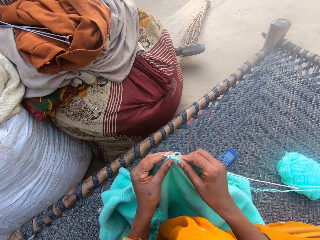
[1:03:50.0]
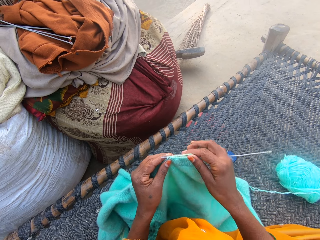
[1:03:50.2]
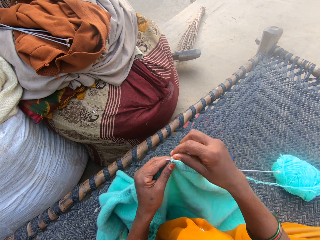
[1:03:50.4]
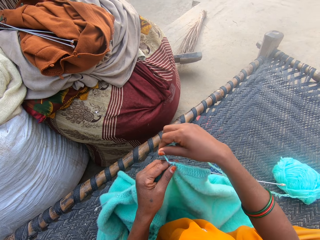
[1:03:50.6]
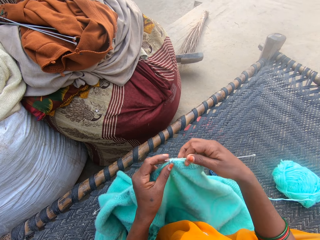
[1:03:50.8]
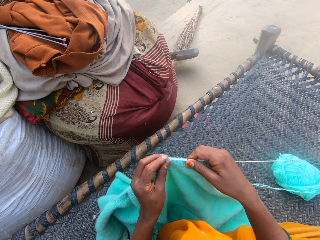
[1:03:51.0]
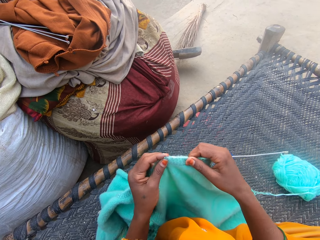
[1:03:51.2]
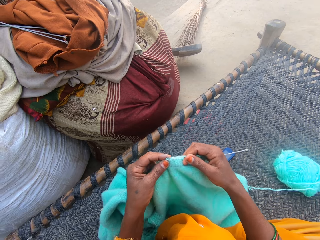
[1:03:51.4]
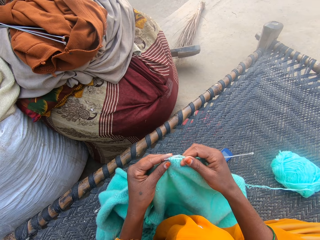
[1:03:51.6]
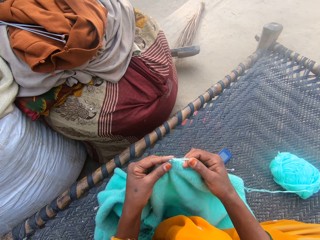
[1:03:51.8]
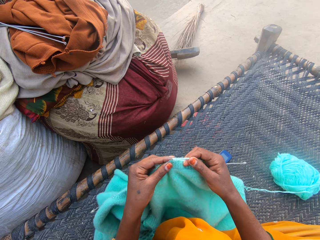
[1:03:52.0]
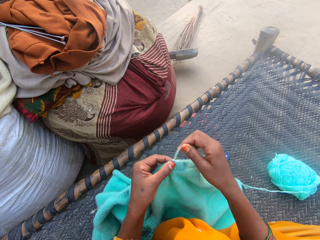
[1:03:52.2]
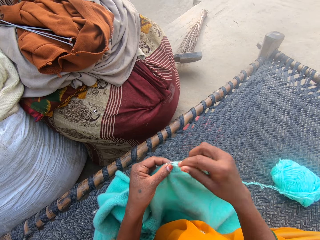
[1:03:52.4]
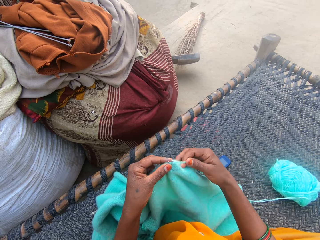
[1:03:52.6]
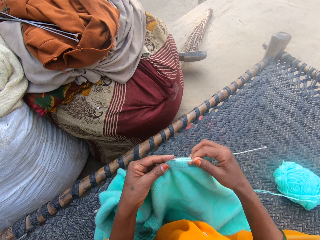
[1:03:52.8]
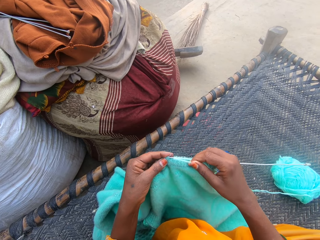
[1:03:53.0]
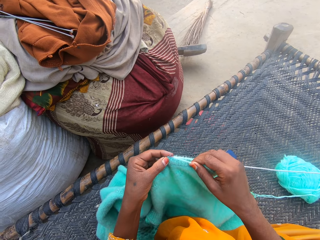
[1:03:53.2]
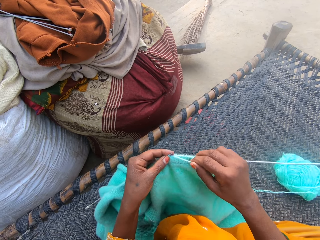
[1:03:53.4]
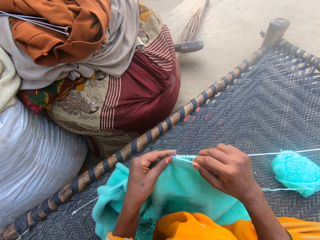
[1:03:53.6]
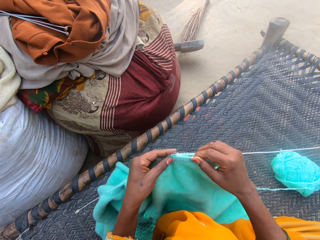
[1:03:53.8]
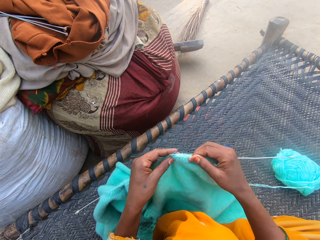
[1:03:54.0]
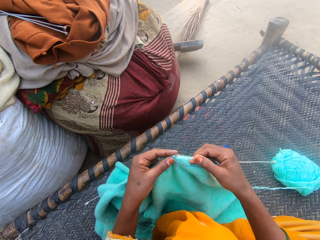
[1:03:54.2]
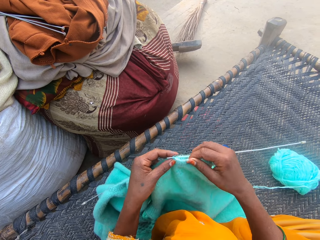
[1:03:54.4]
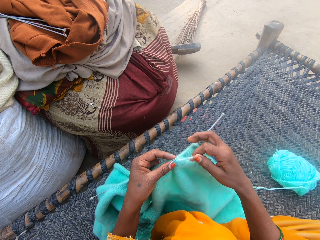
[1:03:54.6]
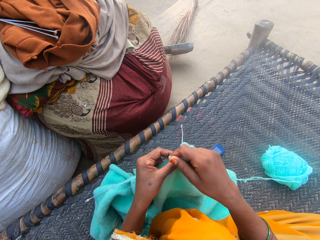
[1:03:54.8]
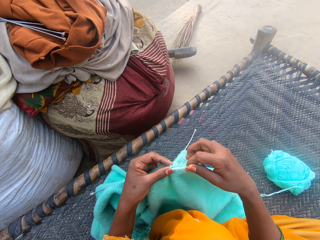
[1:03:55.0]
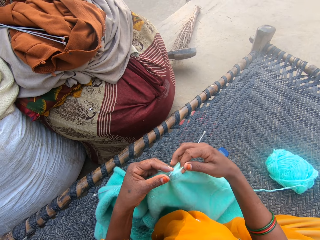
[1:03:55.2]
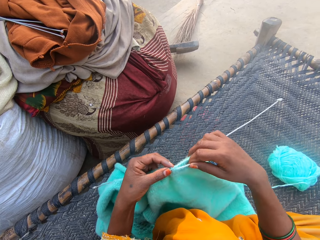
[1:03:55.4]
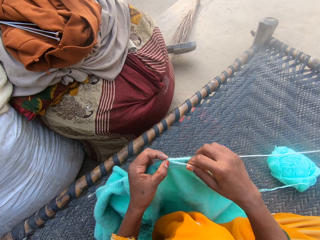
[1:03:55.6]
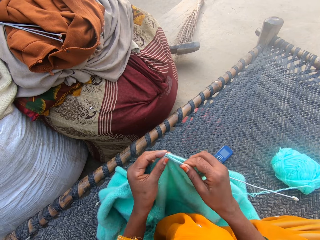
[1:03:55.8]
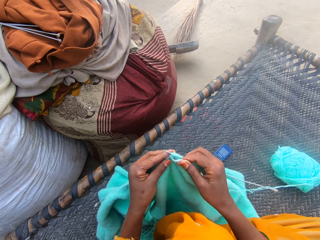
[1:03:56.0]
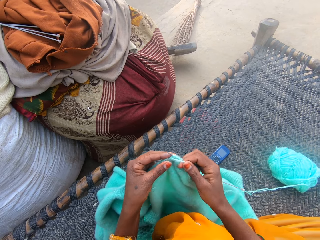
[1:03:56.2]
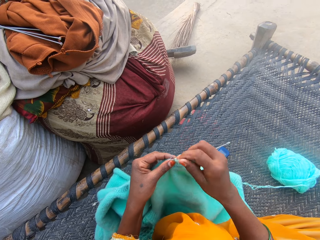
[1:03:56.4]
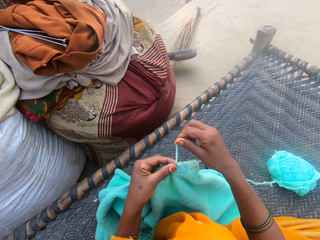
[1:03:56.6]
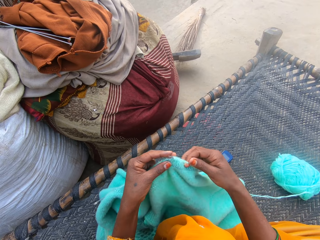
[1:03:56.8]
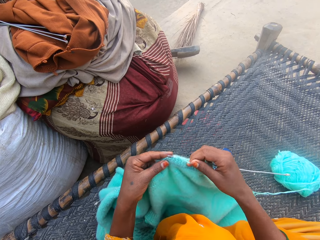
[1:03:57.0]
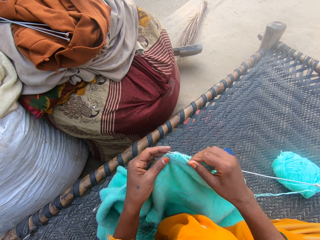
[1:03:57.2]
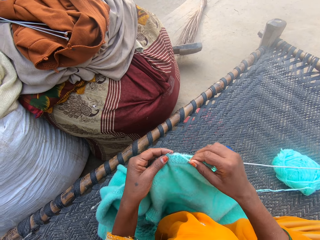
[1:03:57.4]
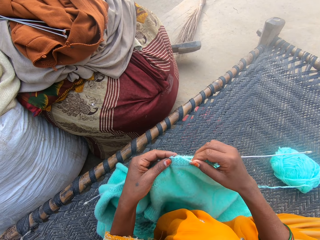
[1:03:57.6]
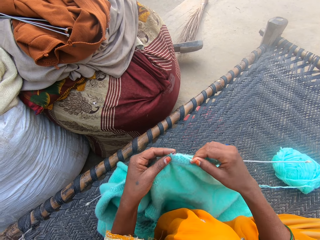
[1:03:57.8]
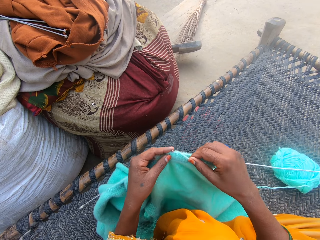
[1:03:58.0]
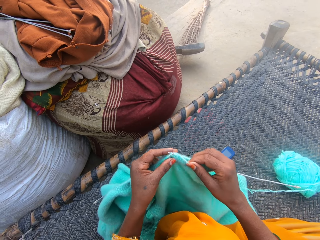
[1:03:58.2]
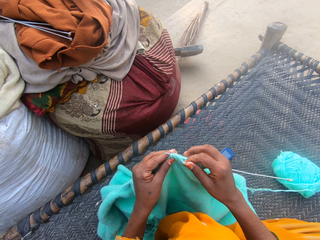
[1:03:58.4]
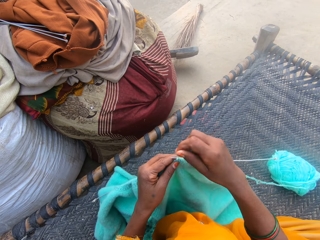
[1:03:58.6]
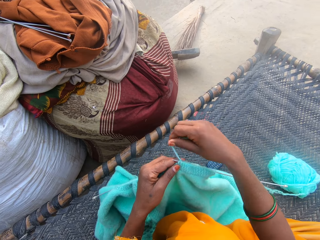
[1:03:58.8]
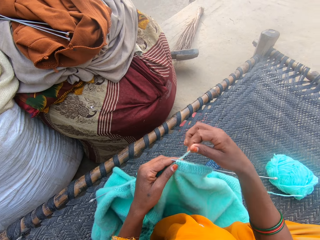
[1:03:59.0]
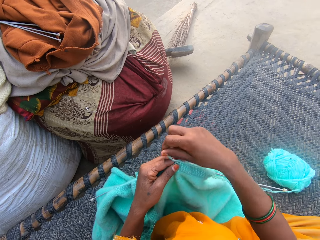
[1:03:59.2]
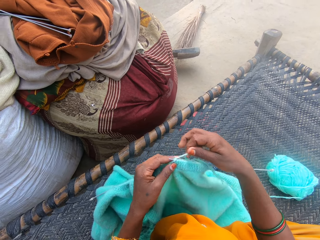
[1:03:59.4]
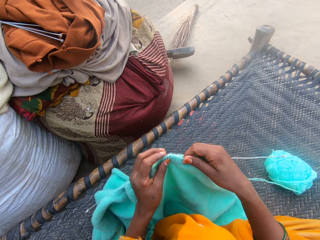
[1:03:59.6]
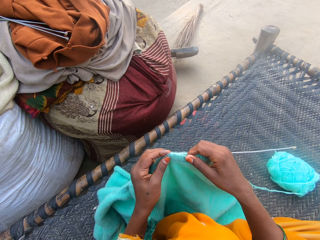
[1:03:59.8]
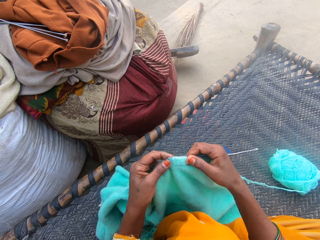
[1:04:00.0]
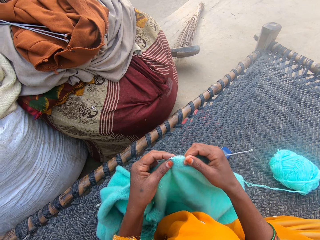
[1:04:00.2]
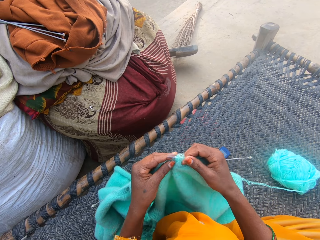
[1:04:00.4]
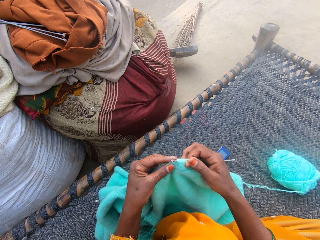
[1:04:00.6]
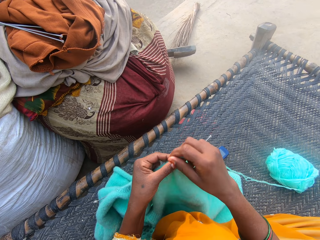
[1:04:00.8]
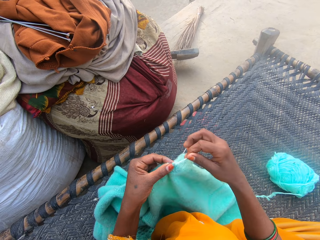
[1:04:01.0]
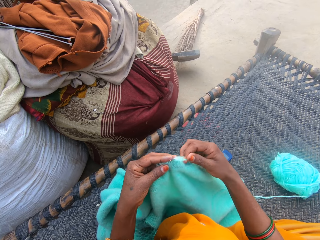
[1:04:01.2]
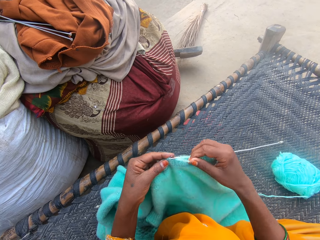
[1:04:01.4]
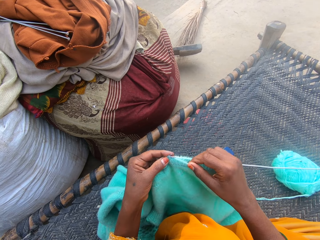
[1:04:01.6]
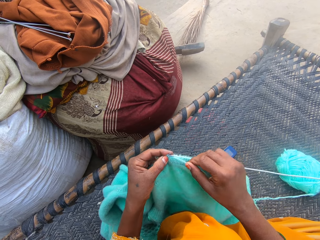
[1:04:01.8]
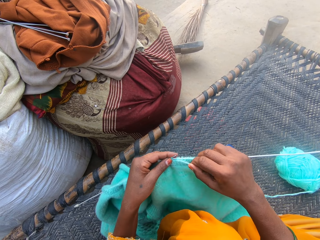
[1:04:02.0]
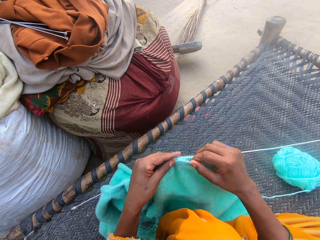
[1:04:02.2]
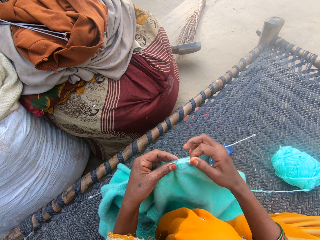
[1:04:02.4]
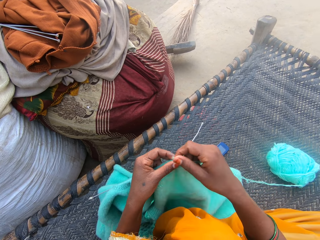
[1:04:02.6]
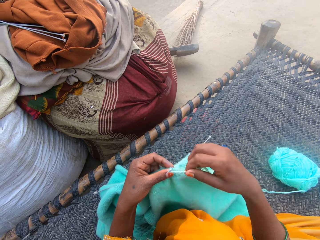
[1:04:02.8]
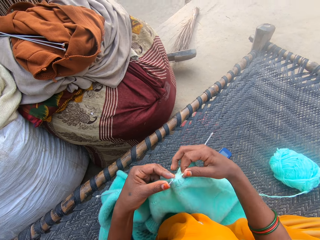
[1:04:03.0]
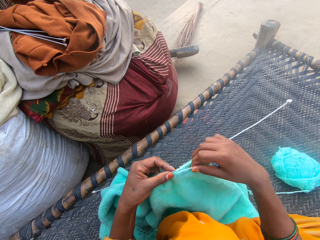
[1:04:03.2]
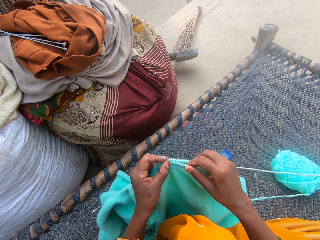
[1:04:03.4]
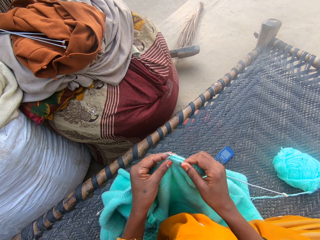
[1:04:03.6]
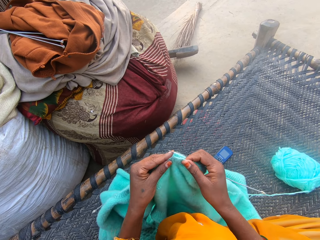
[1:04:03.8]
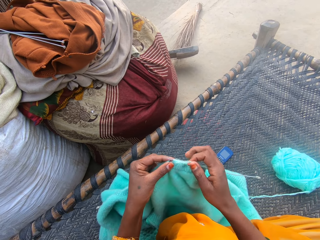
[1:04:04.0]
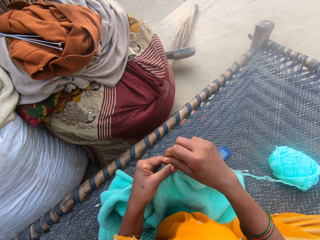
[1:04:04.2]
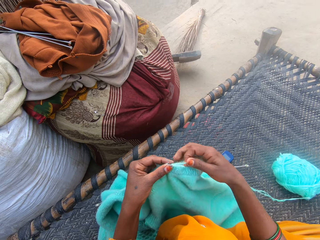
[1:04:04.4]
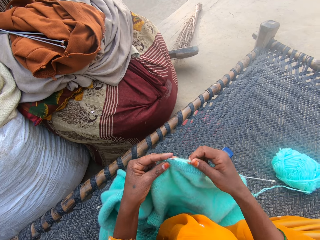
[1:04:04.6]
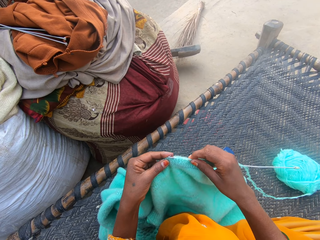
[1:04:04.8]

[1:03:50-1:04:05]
The camera wearer knits using a needle and folds a thread on the needle. They knit using the needle and fold the thread on the needle. They knit using the needle and fold the thread on the needle. They knit using the needle and fold the thread on the needle. They knit using the needle and fold the thread on the needle. They knit using the needle and fold the thread on the needle. They knit using the needle and fold the thread on the needle. They knit using the needle.

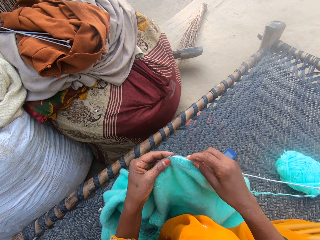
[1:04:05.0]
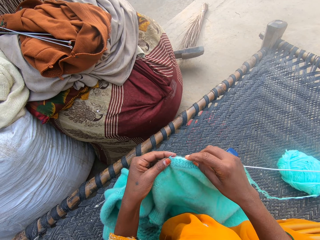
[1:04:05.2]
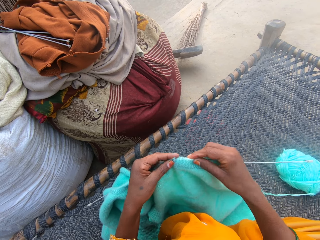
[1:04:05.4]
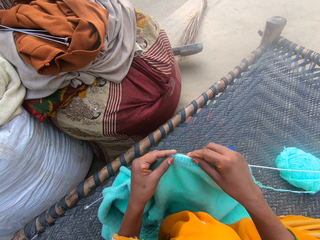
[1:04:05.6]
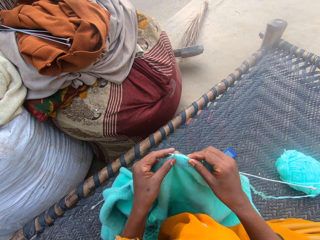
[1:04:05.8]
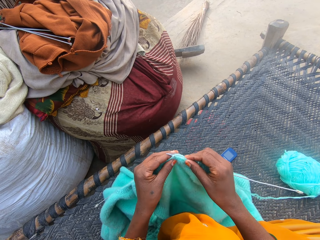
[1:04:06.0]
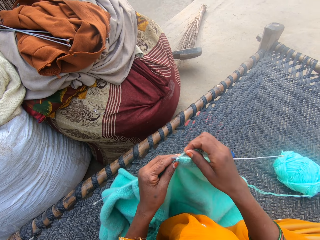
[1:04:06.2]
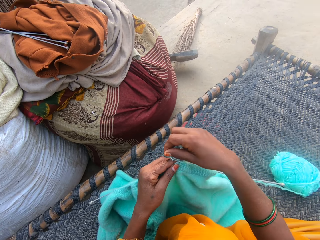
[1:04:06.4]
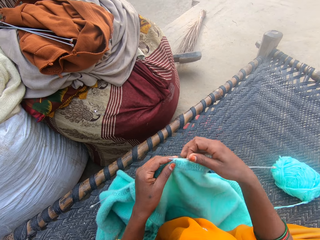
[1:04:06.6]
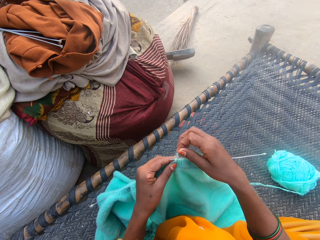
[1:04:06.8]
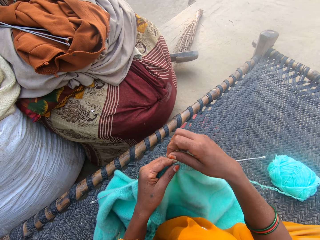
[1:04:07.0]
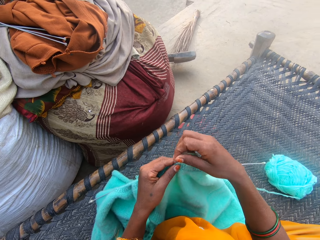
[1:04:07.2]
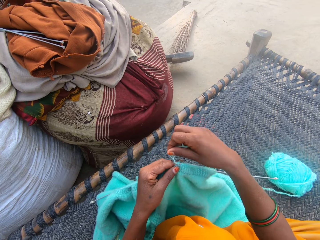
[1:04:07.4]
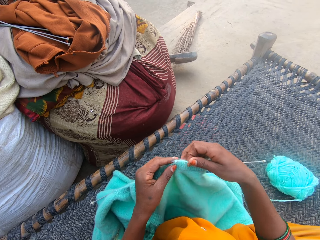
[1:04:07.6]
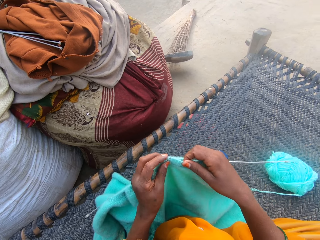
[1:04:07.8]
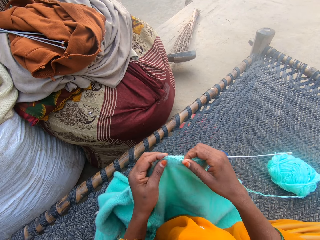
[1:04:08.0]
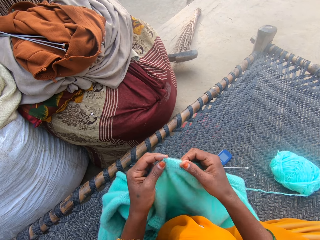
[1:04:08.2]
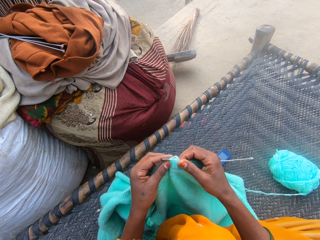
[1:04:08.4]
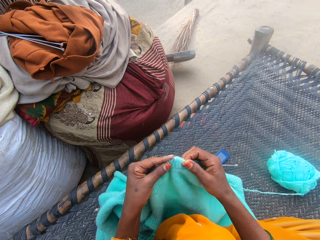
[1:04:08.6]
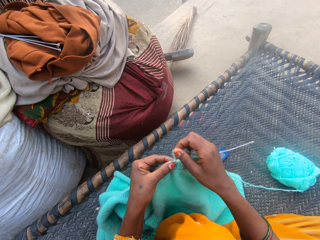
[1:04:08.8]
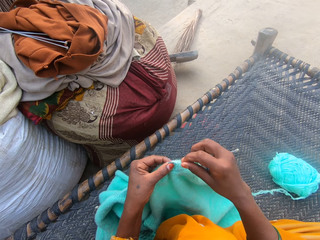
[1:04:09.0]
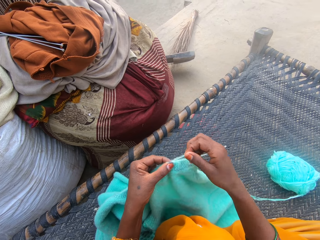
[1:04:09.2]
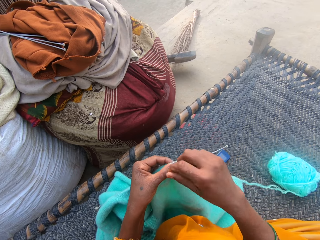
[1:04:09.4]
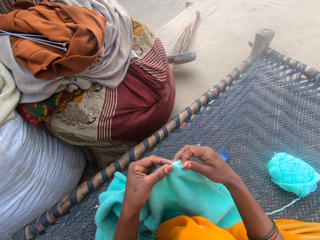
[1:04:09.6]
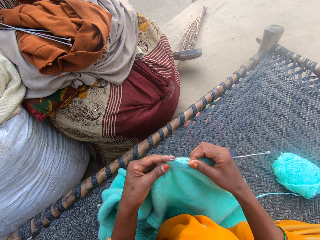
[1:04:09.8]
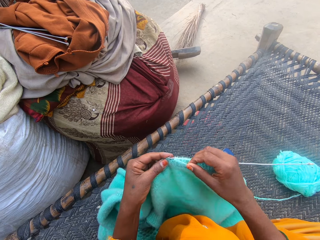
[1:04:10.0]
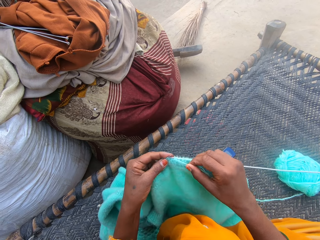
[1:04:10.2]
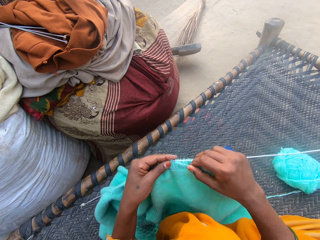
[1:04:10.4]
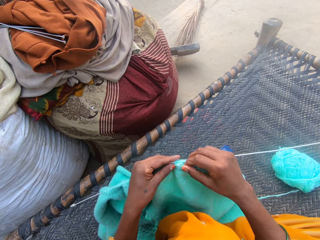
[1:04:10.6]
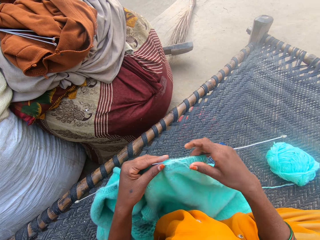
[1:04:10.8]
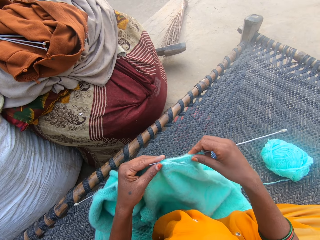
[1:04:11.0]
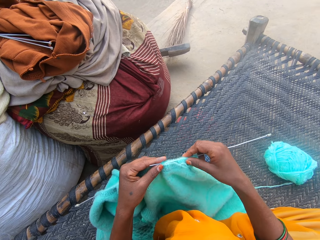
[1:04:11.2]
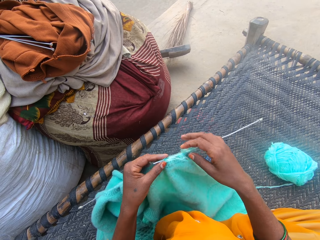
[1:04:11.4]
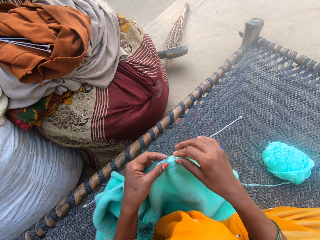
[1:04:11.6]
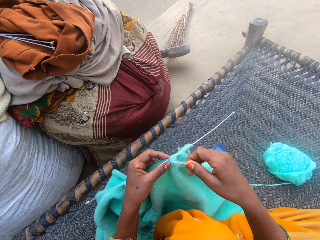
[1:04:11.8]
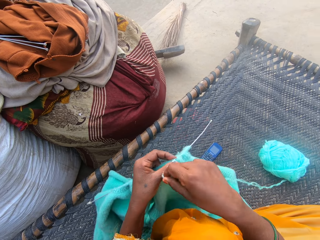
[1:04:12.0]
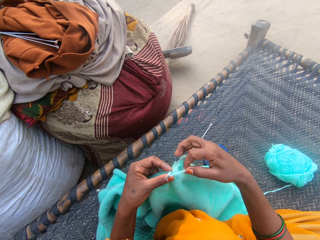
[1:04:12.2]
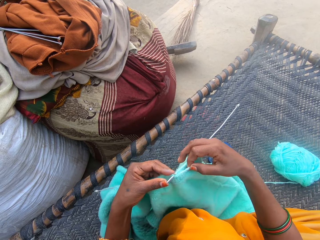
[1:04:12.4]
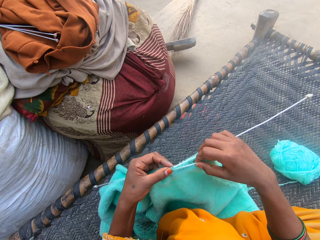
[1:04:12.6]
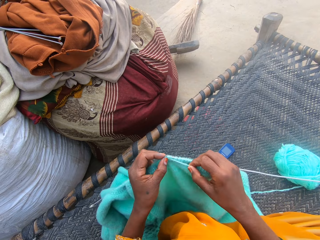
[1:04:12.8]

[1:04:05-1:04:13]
The camera wearer folds a thread on a needle. They knit using the needle. They fold the thread on the needle. They fold the thread on the needle again. They knit using the needle. They fold the thread on the needle. They knit using the needle. They fold the thread on the needle.
